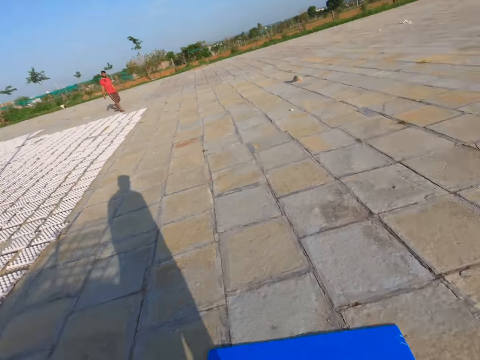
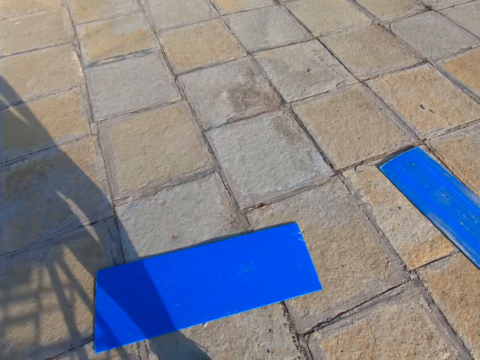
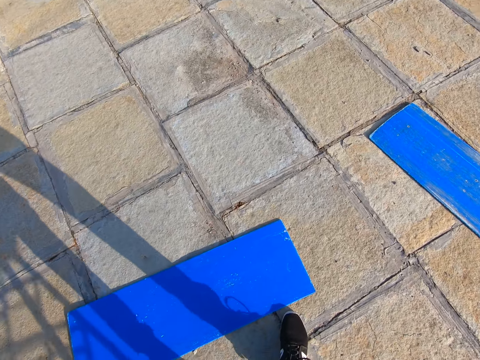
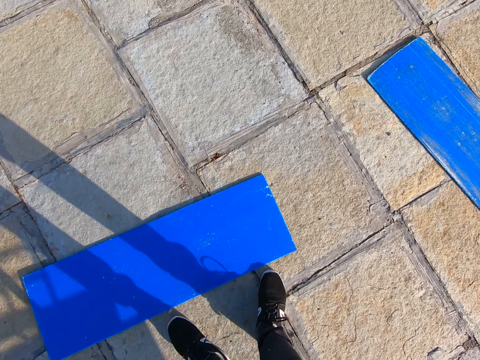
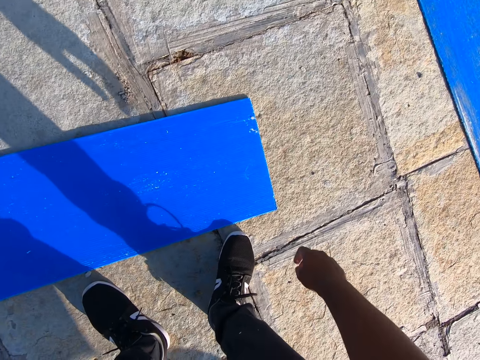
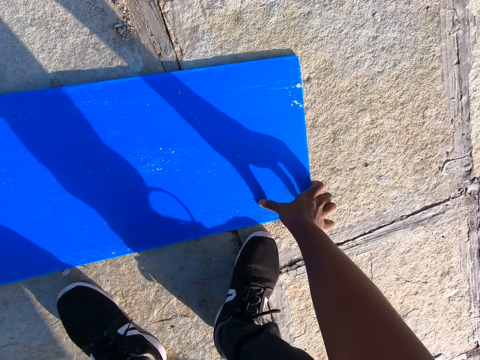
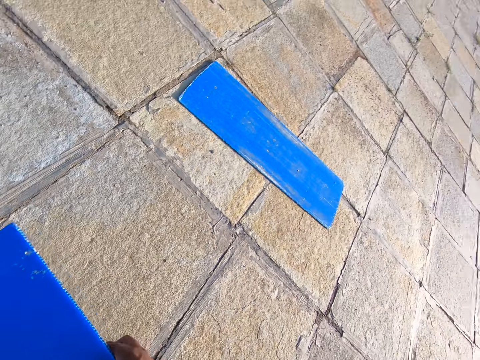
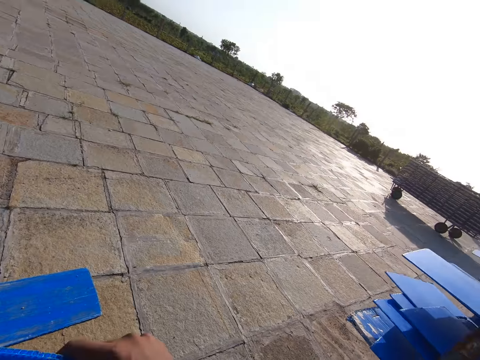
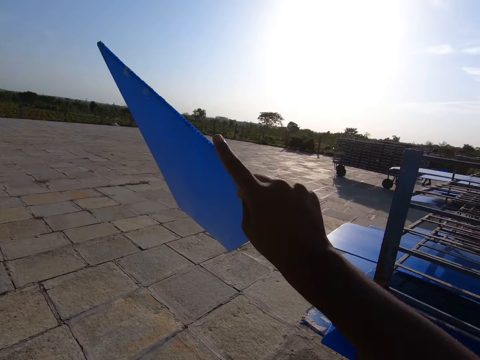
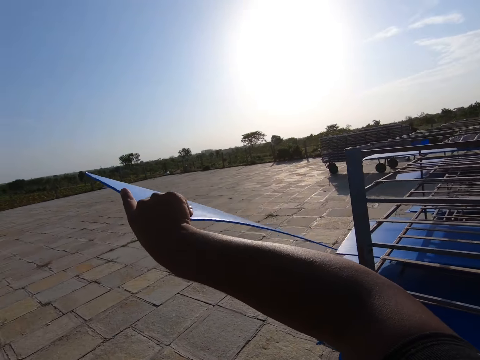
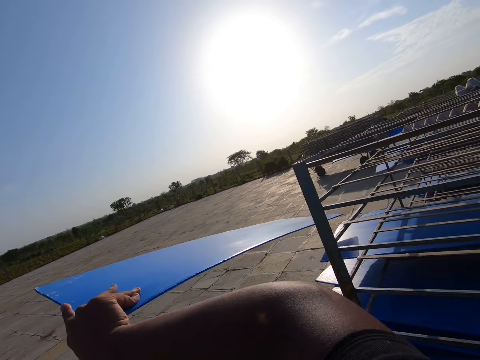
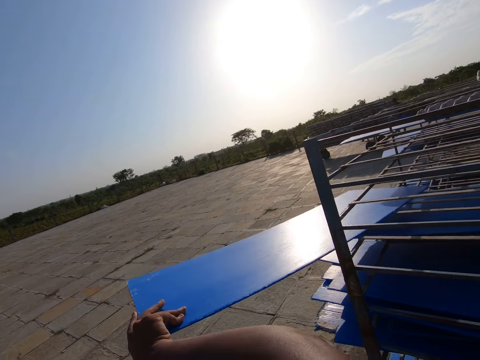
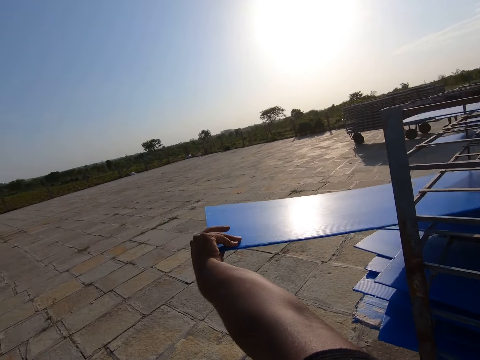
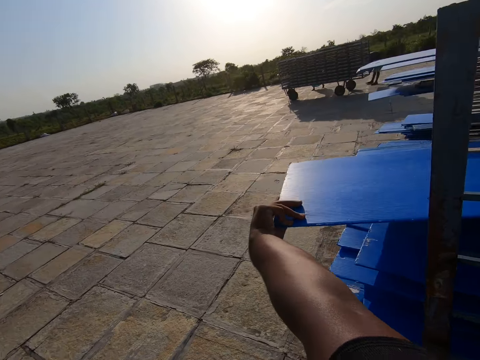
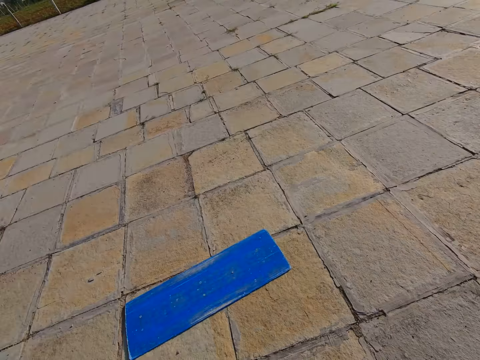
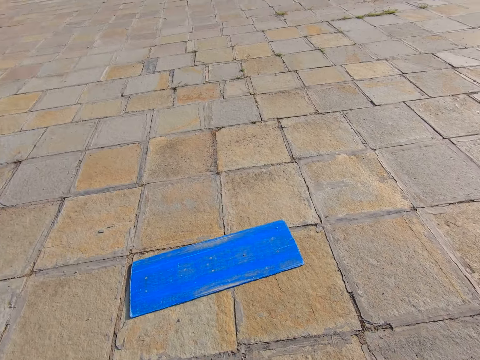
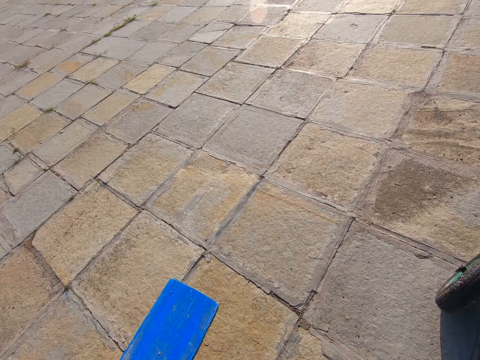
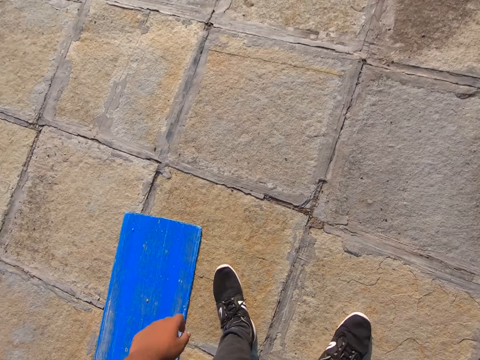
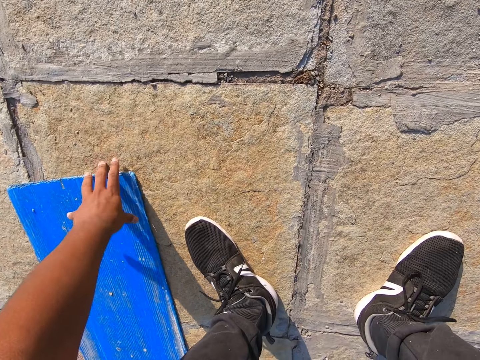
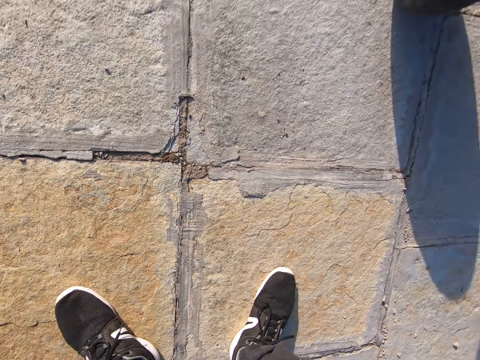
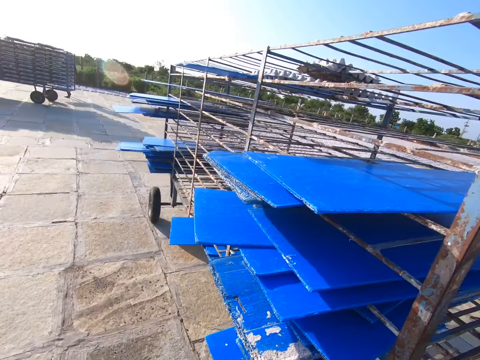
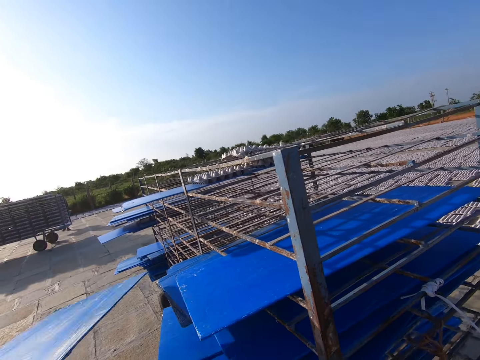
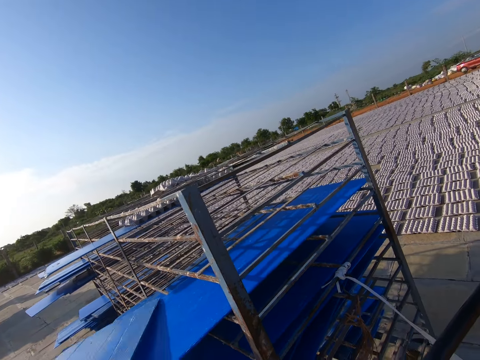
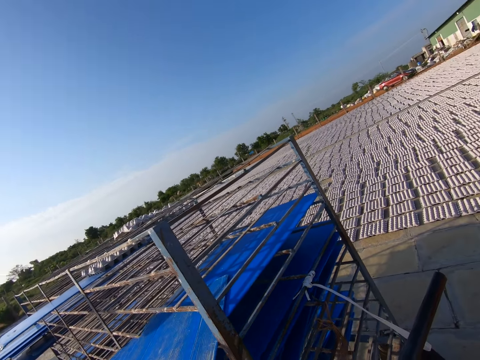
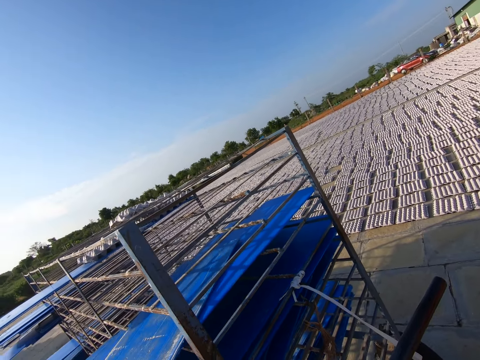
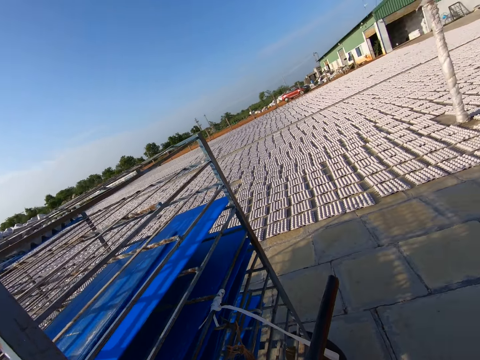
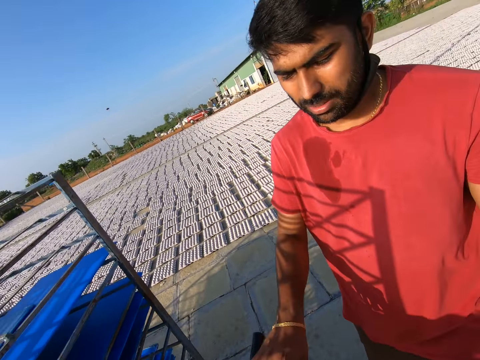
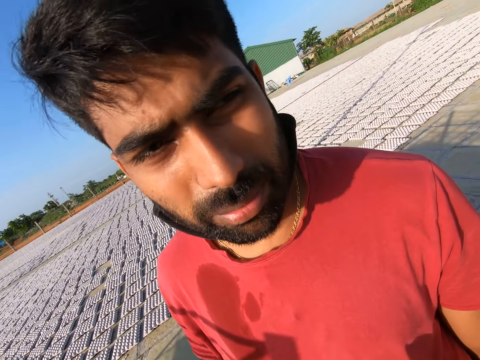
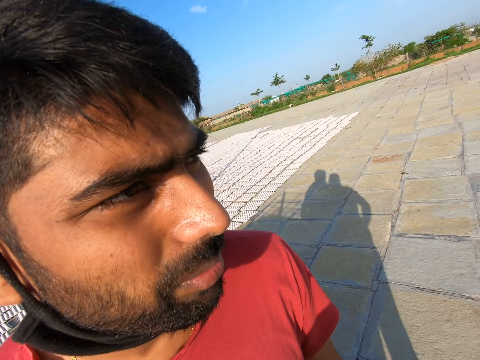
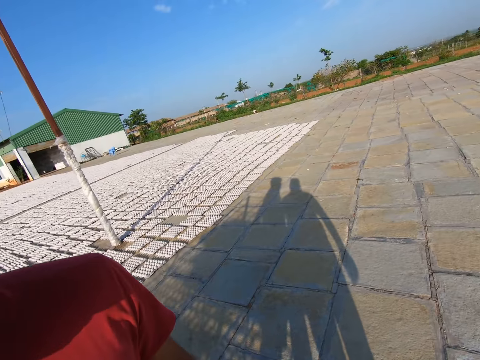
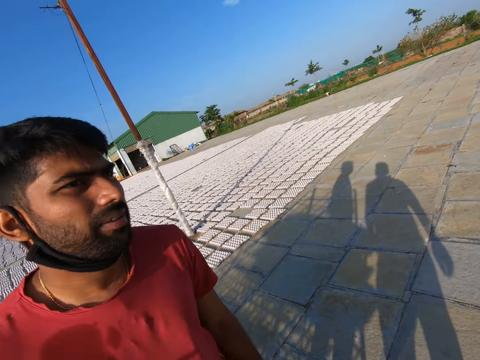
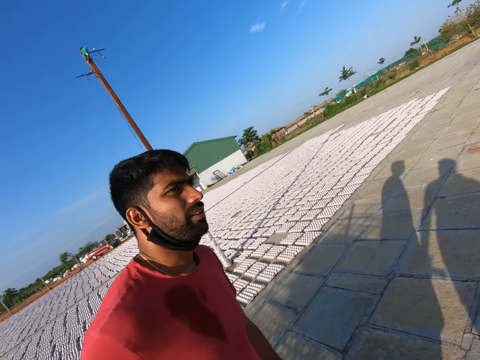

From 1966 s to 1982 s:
The camera wearer picks up a polypropylene plastic from the floor with his right hand. He places the polypropylene plastic on the rack with his right hand. He picks up the polypropylene plastic from the floor with his left hand. He places the polypropylene plastic on the rack with his left hand. A man converses with the camera wearer.

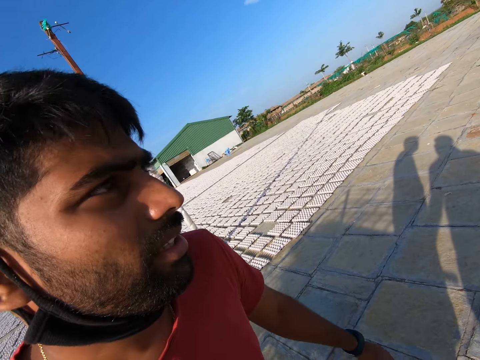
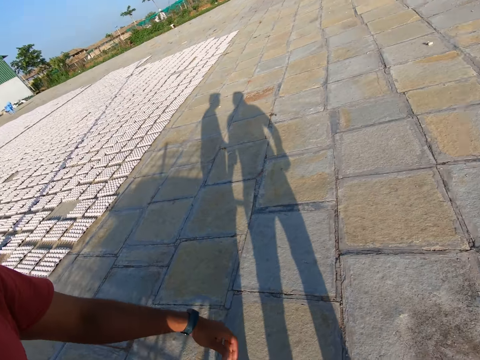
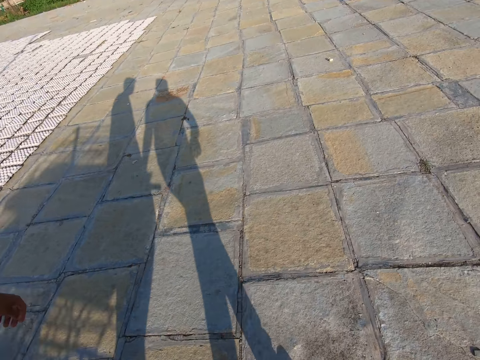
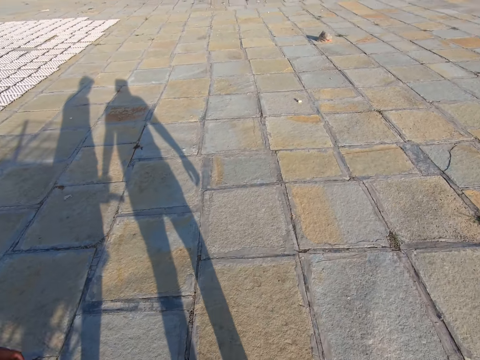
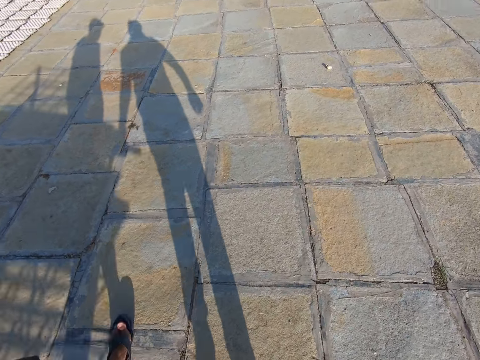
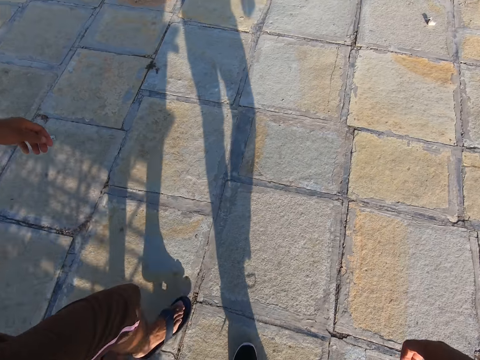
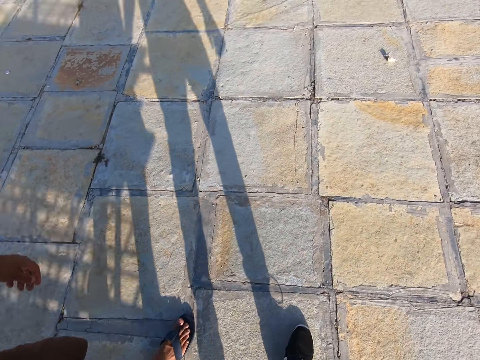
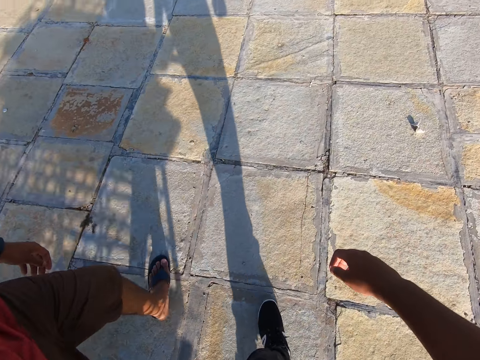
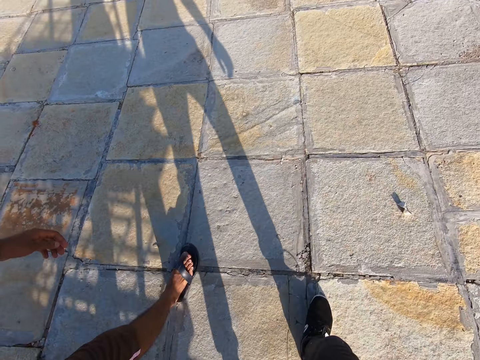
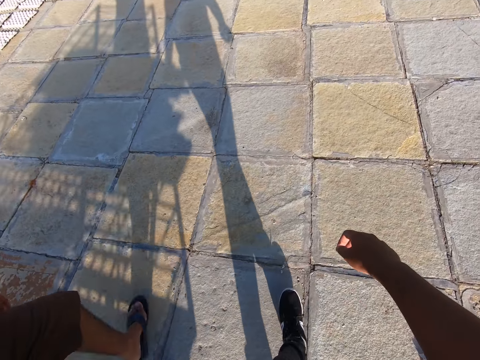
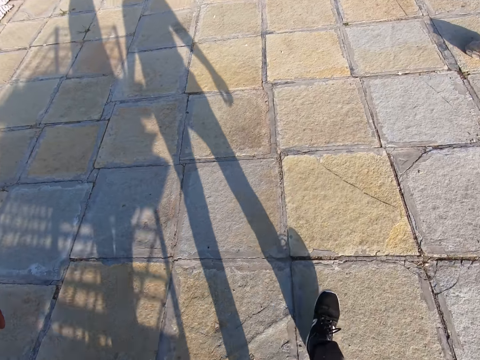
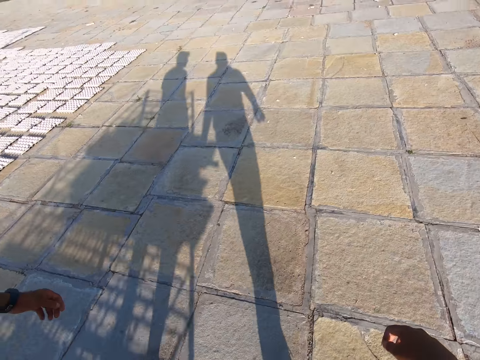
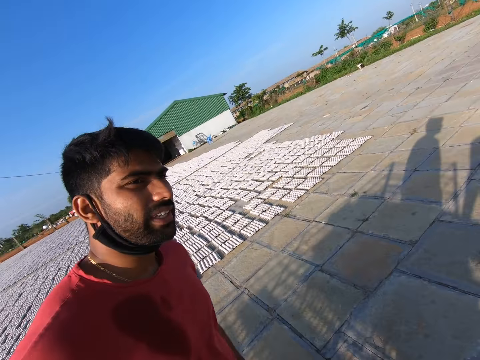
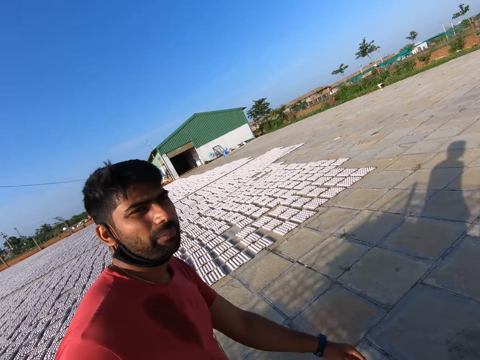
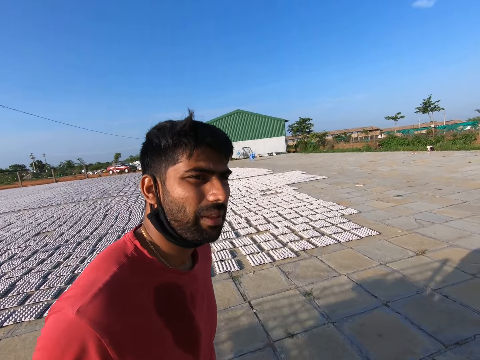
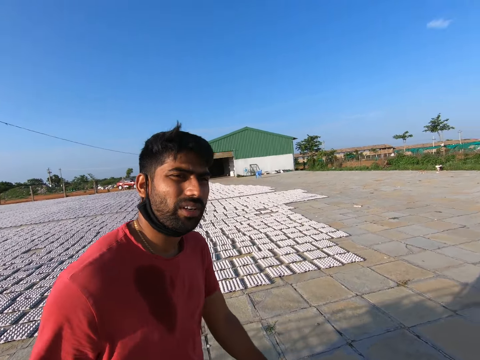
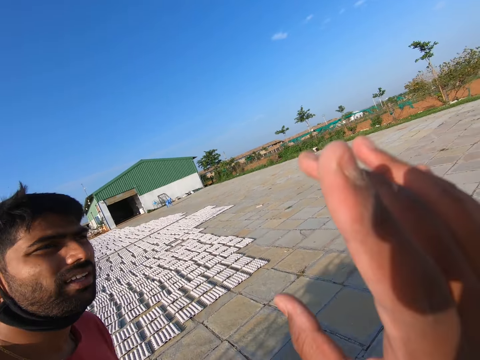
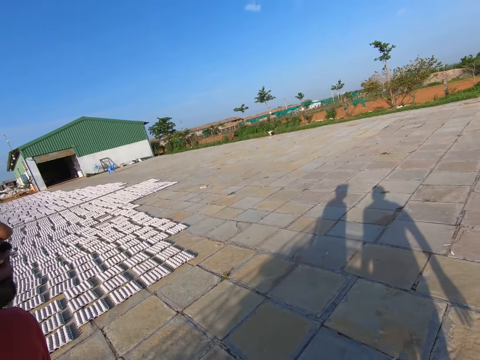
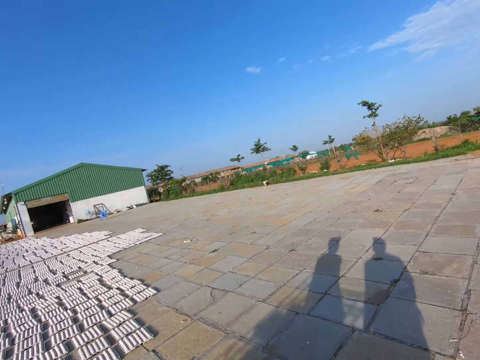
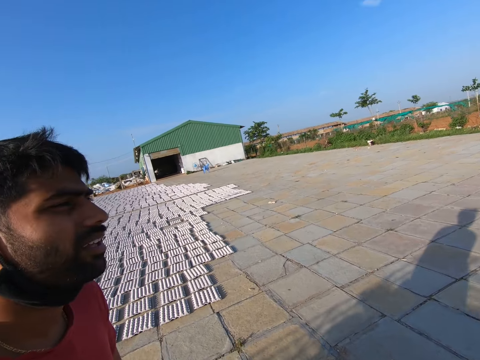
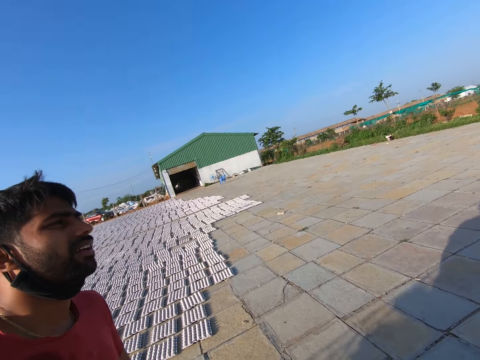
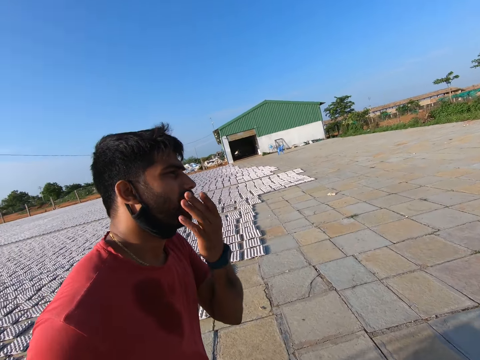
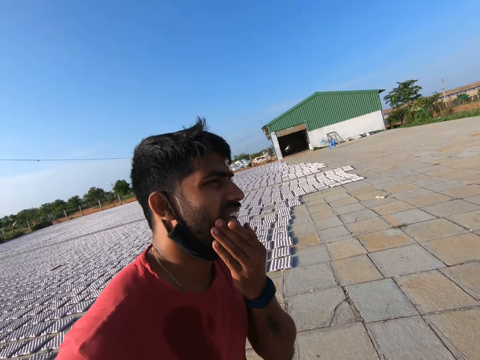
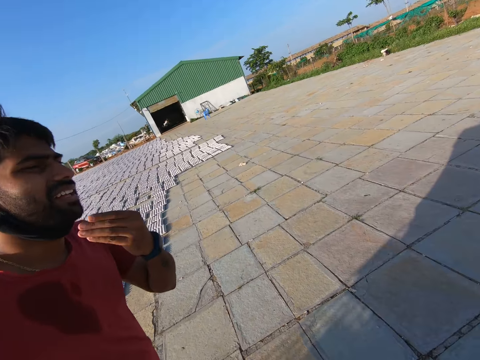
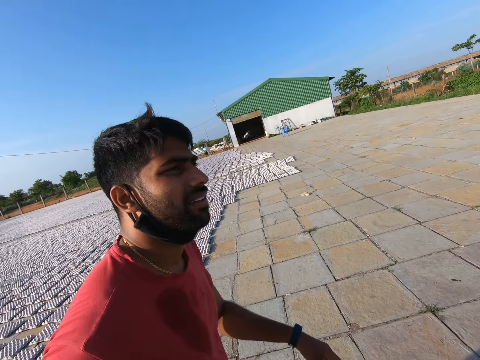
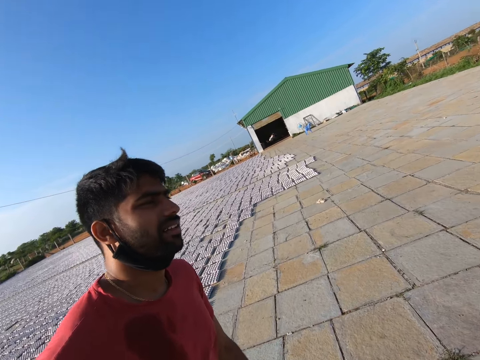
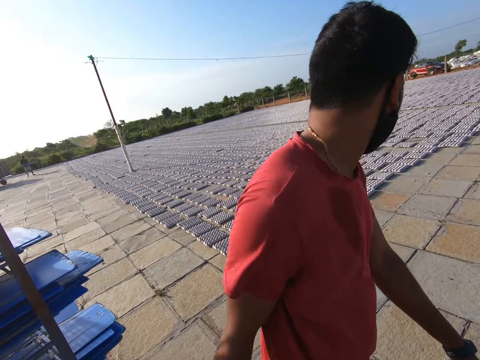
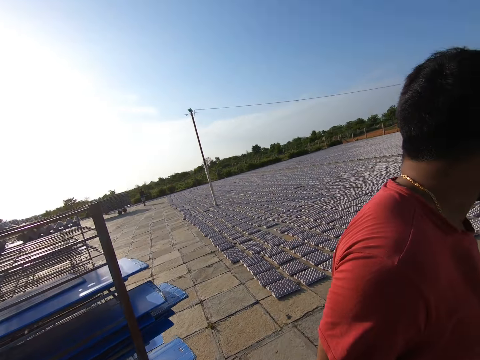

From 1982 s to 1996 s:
The camera wearer and the man pull a cart together. The man moves the rack with his right hand. The camera wearer converses with the man. They look around. The man wipes his mouth.
